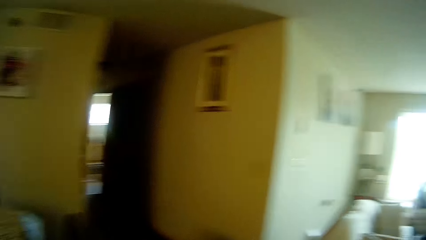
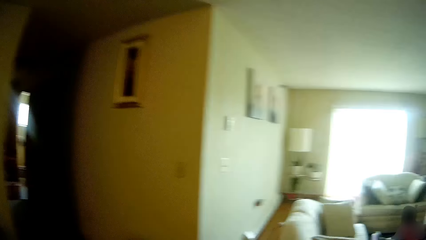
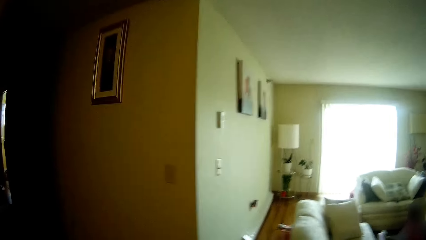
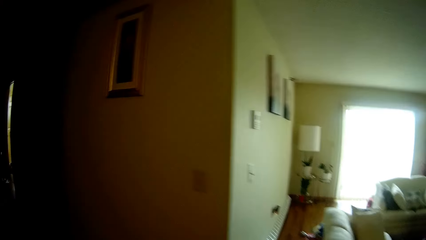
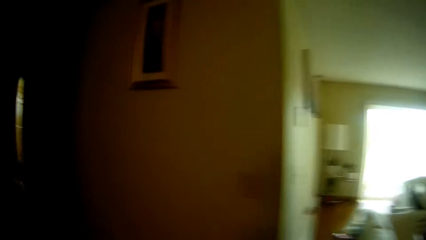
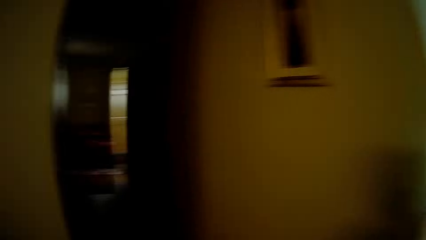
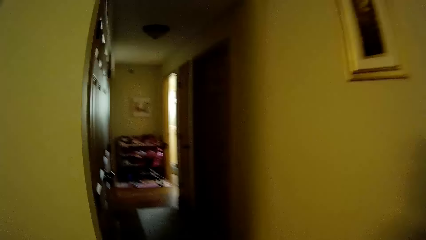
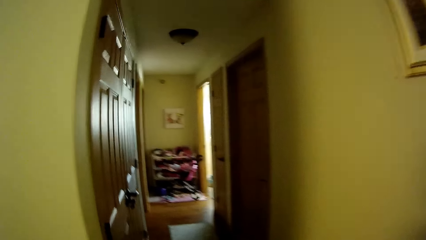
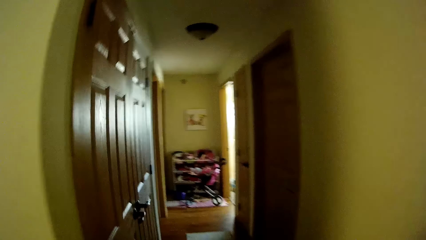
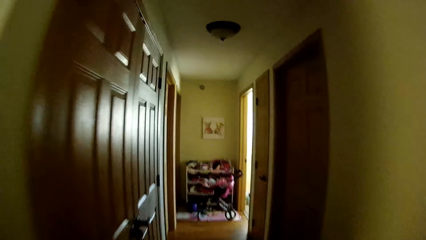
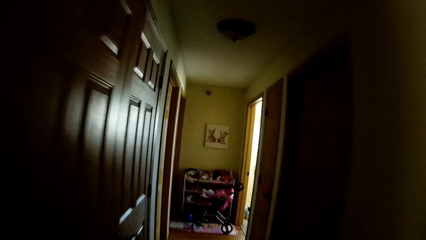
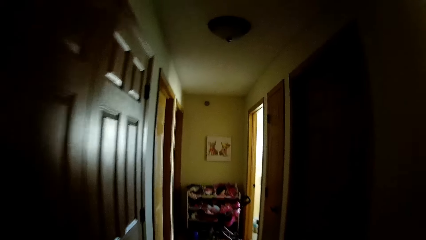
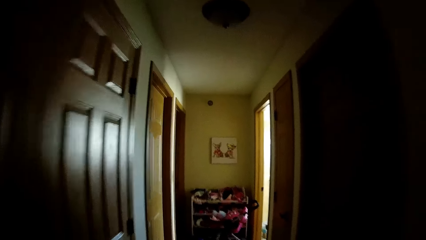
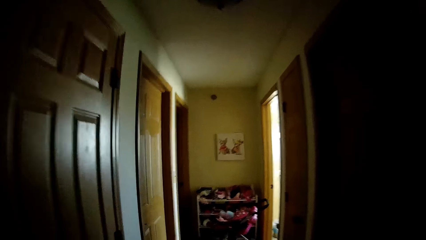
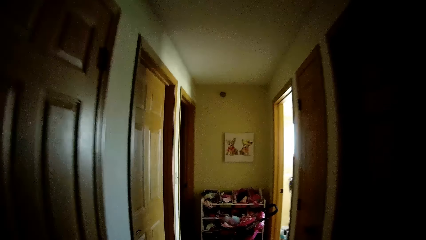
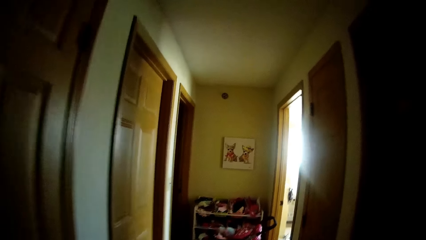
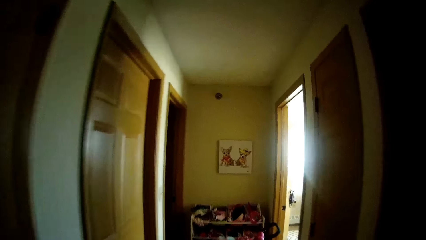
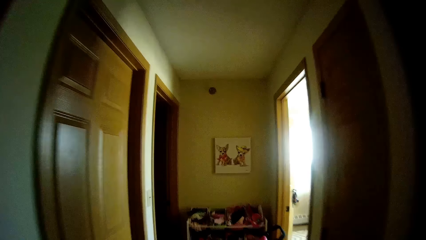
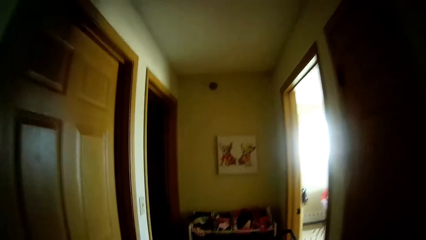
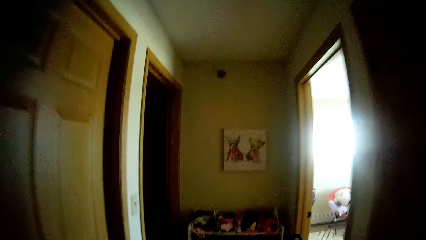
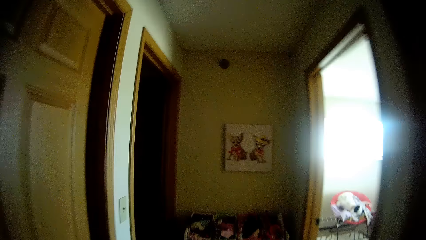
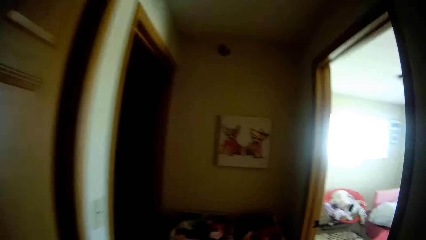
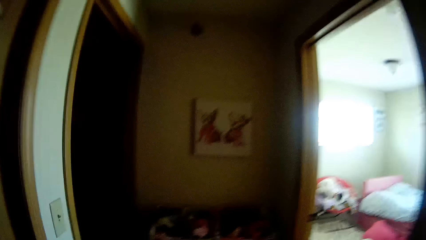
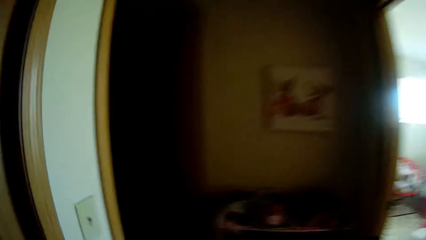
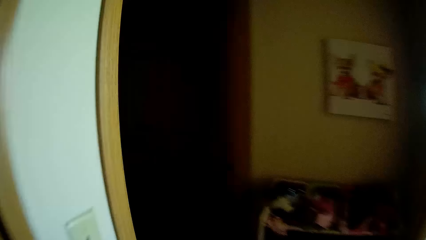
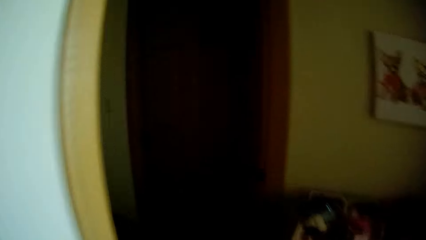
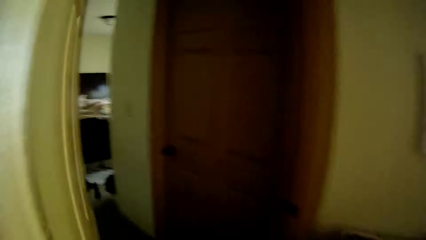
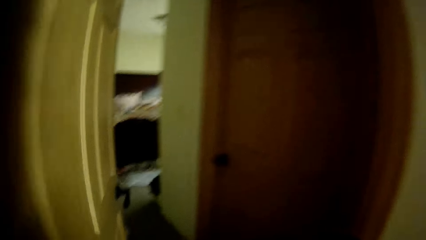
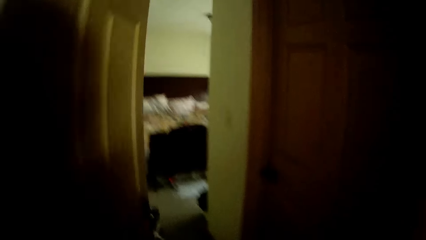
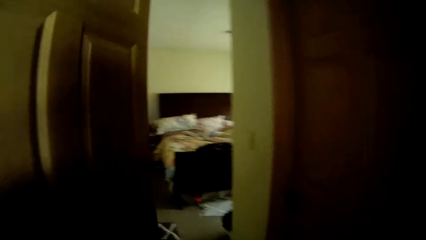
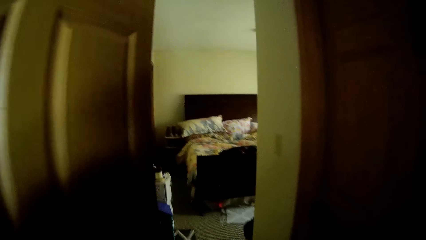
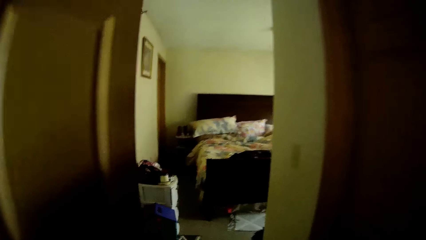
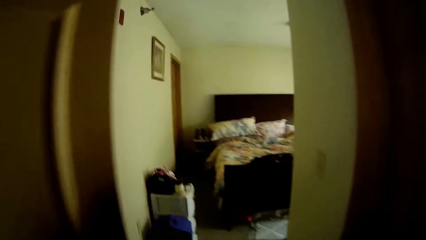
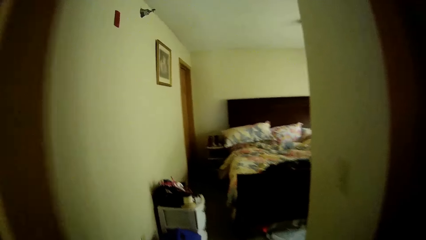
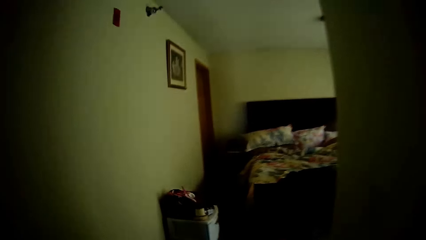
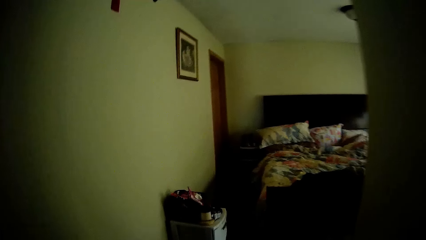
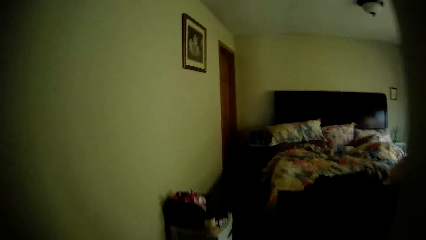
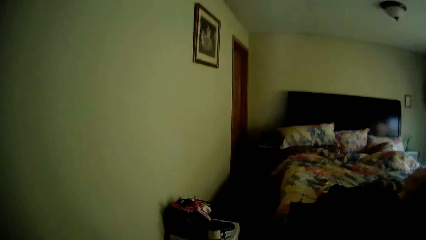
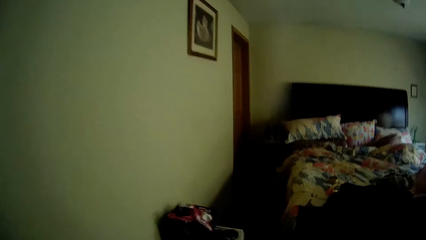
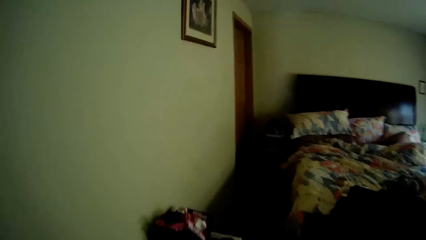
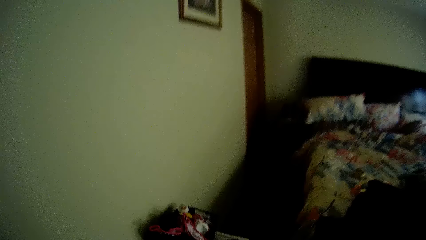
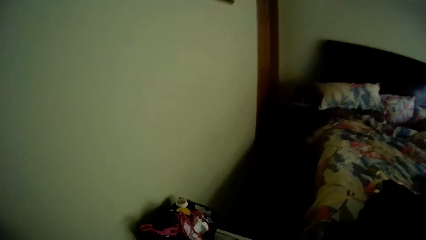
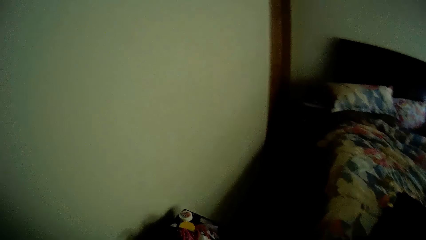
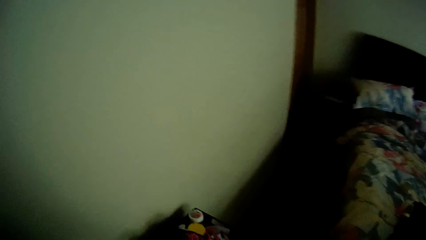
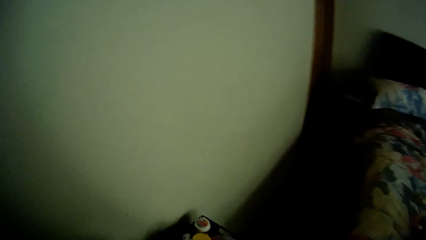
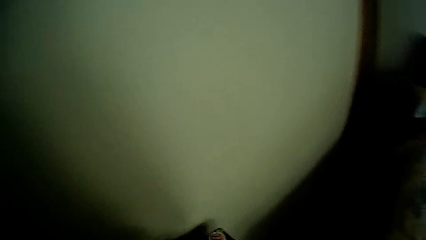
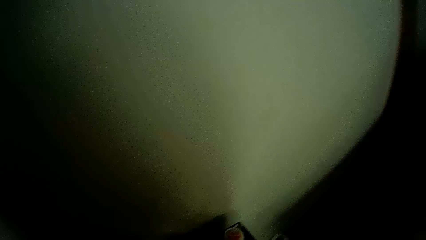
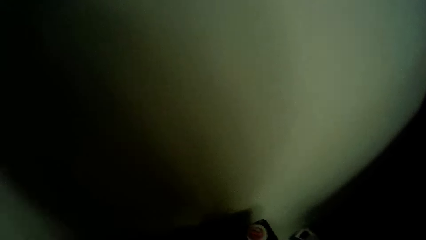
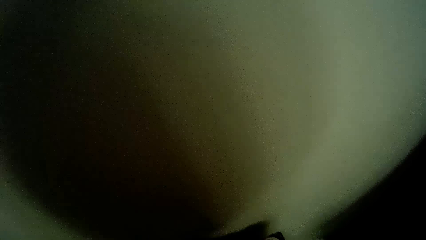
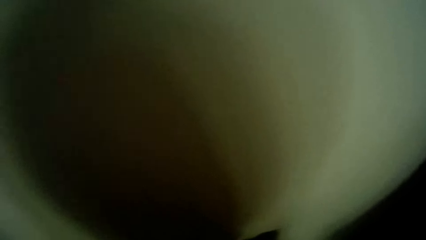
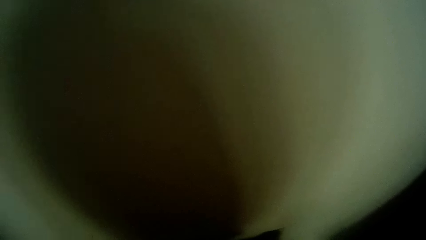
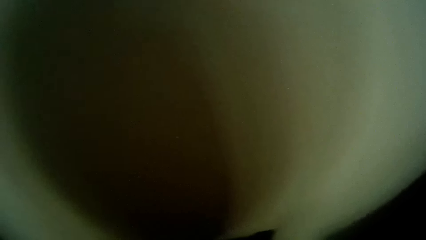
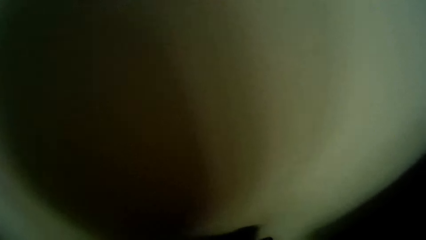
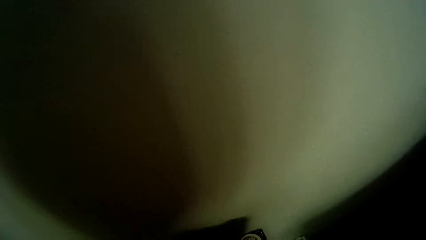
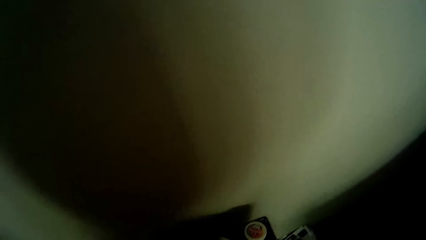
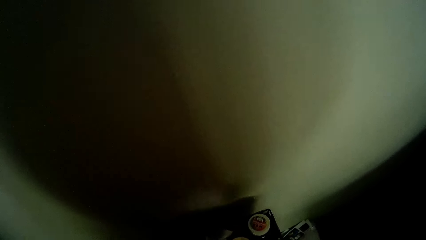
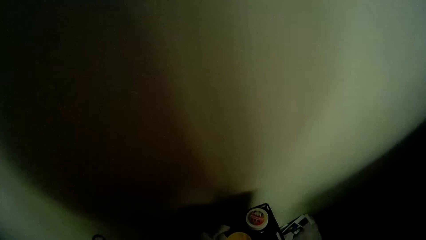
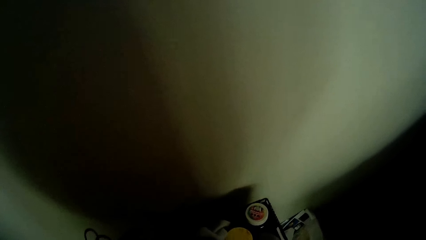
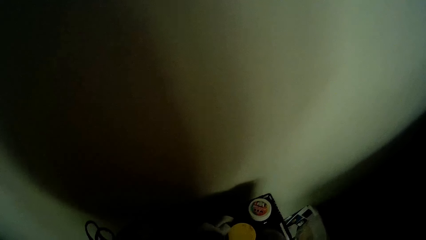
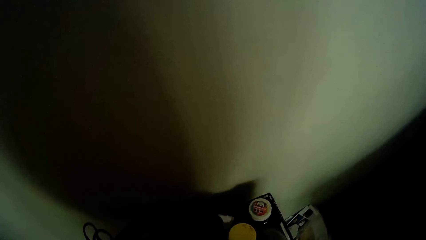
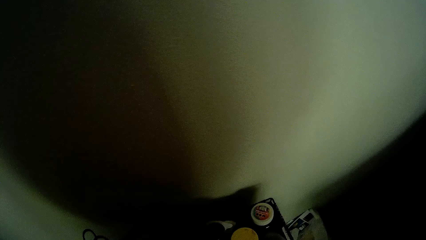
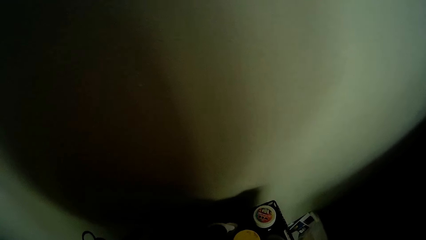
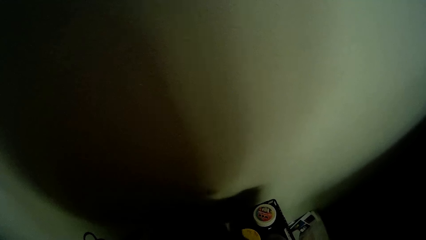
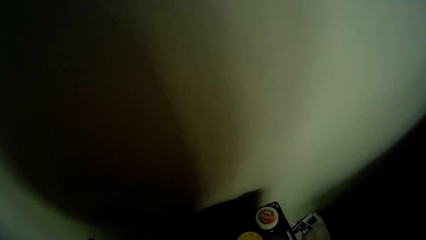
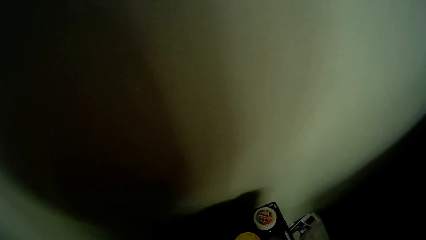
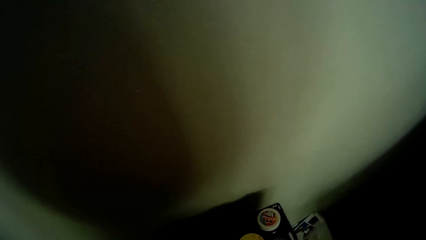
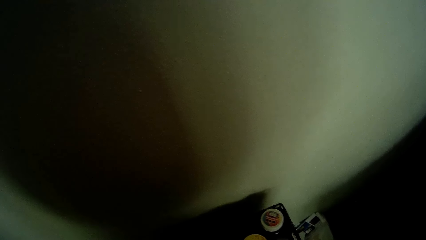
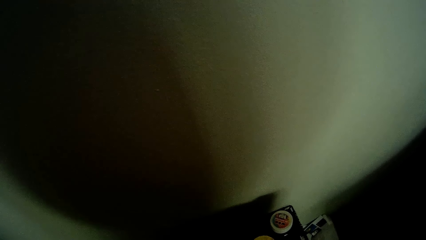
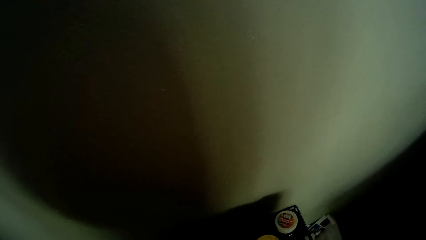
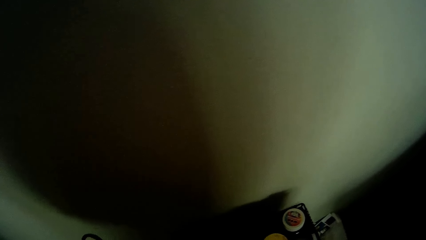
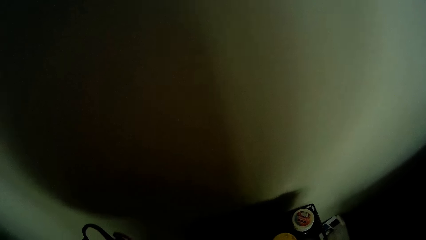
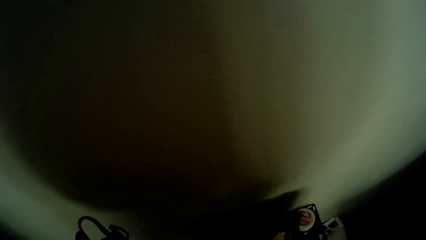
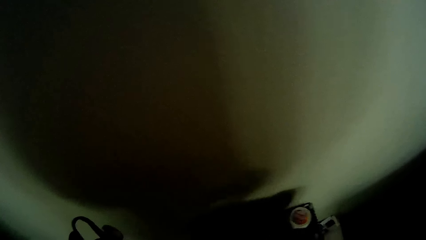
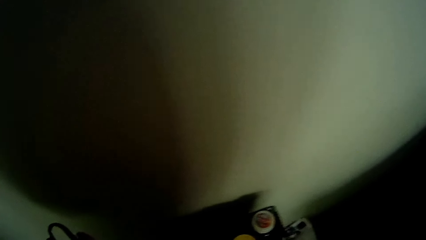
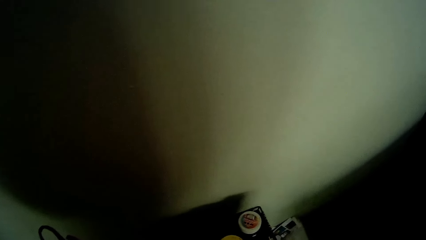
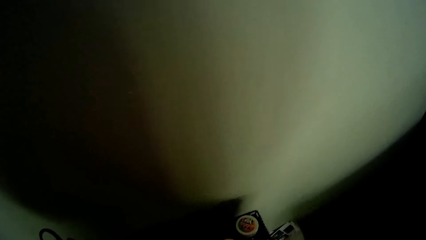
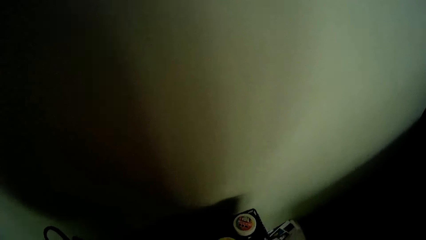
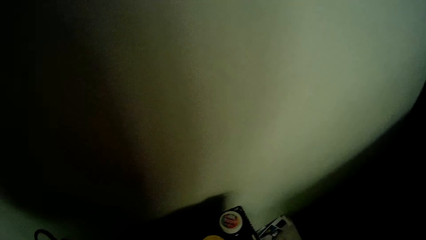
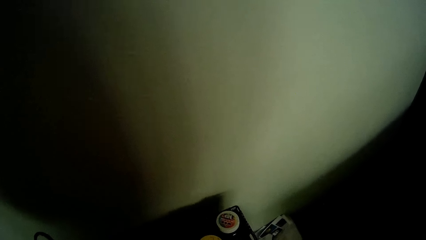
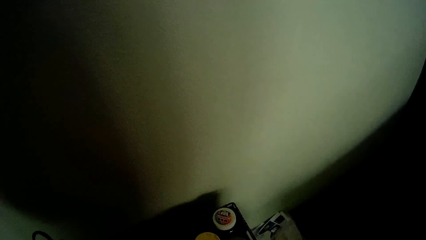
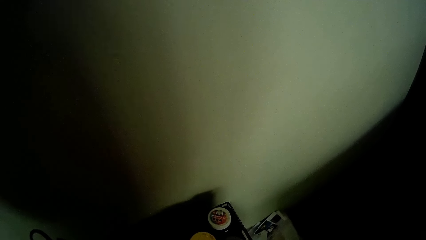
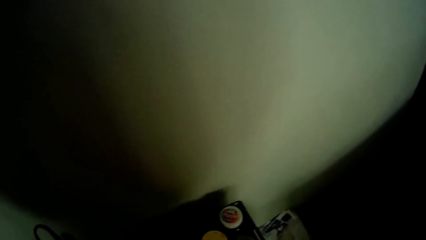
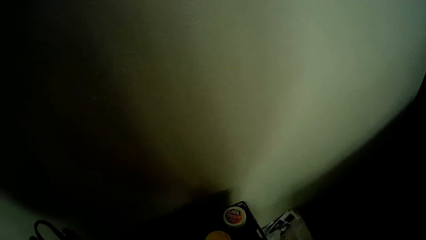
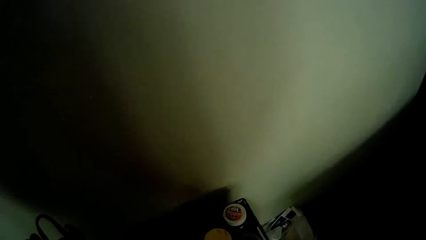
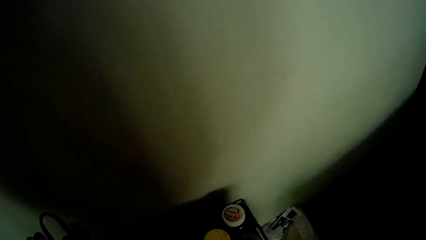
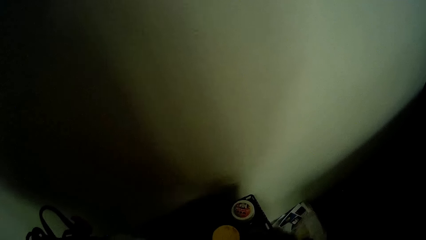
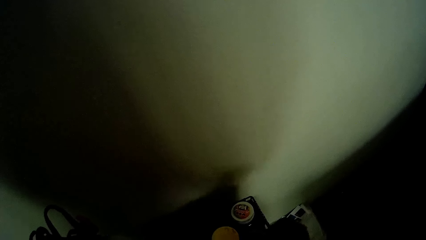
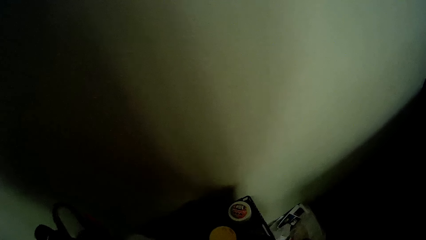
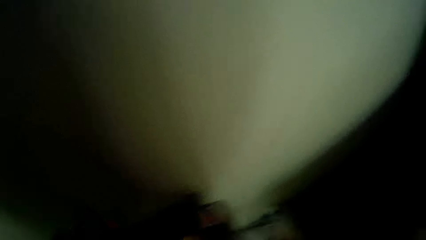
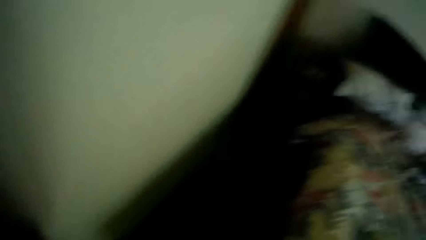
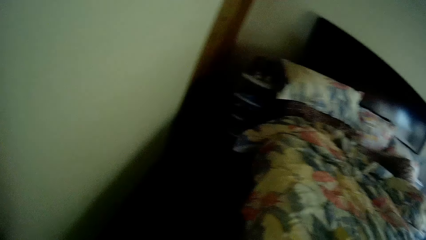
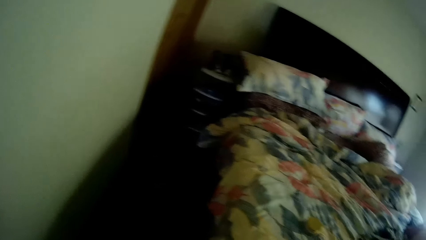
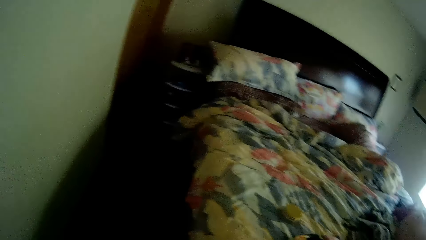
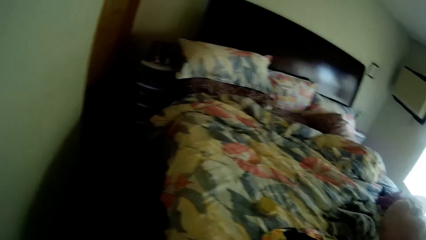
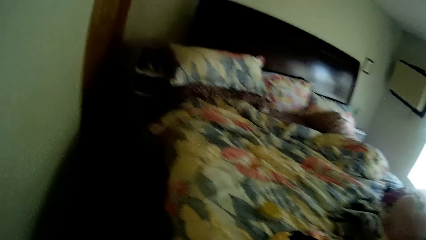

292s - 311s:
The camera wearer walks in the house. She stops in the bedroom. She picks up a handkerchief on a shelf with her left hand.
